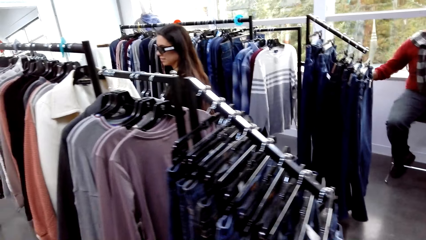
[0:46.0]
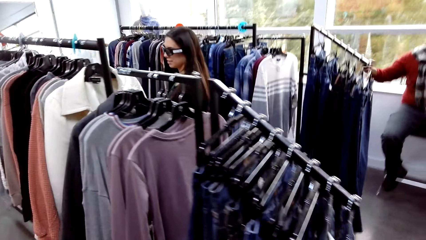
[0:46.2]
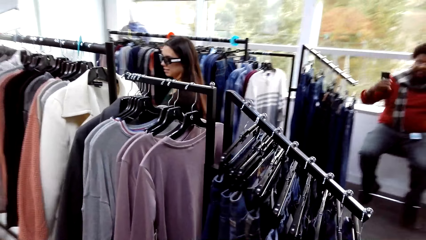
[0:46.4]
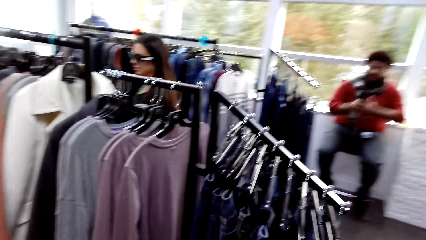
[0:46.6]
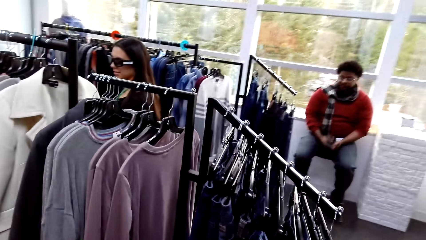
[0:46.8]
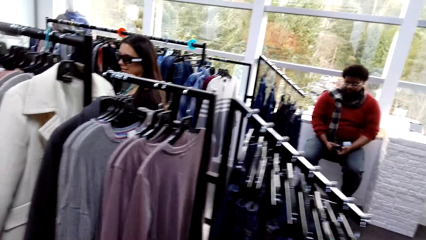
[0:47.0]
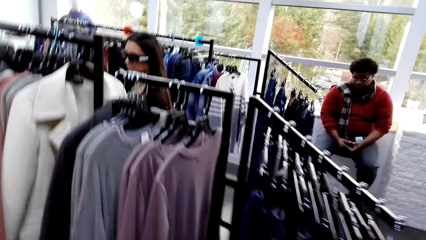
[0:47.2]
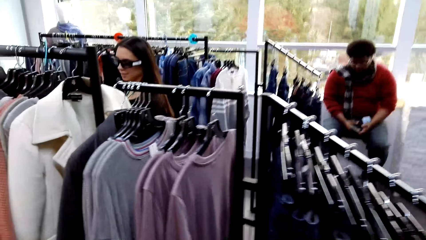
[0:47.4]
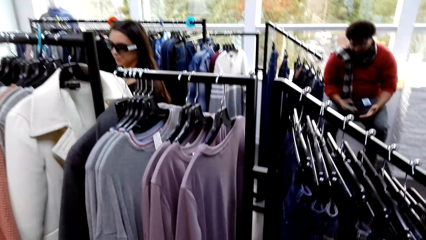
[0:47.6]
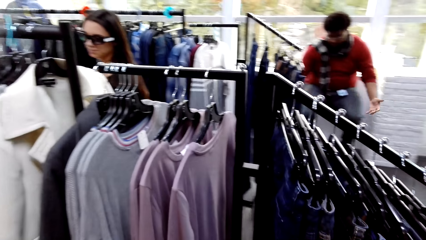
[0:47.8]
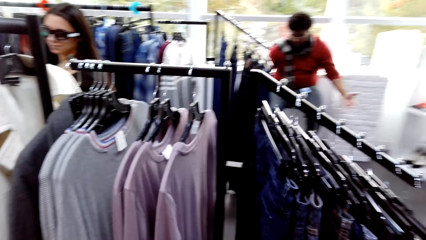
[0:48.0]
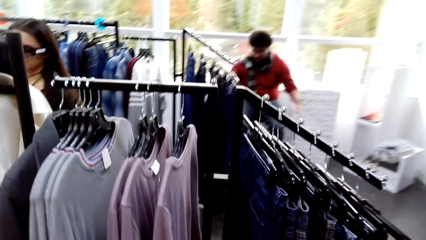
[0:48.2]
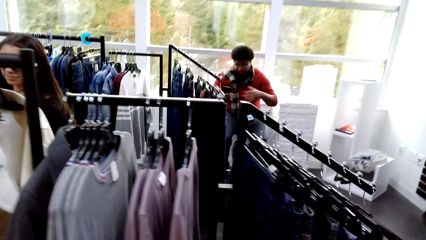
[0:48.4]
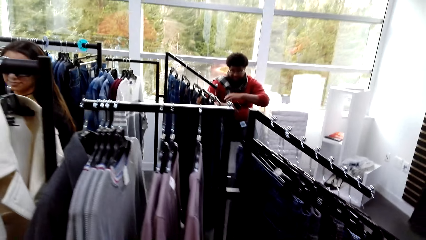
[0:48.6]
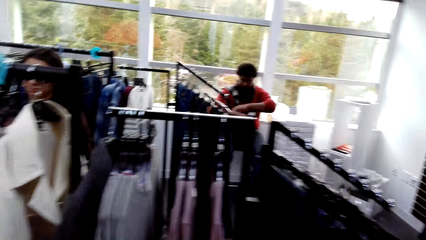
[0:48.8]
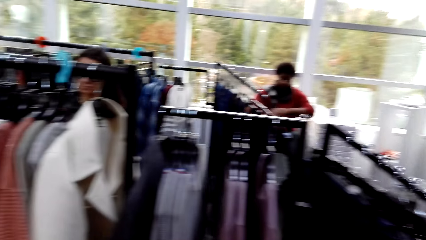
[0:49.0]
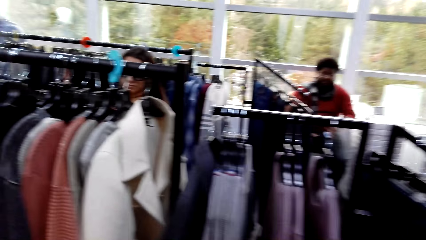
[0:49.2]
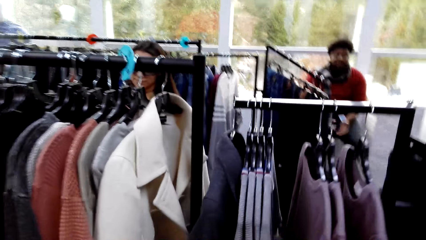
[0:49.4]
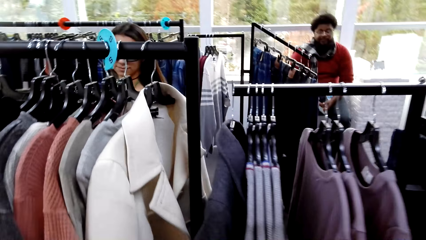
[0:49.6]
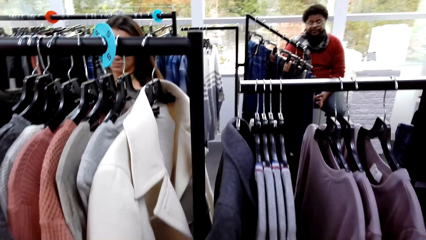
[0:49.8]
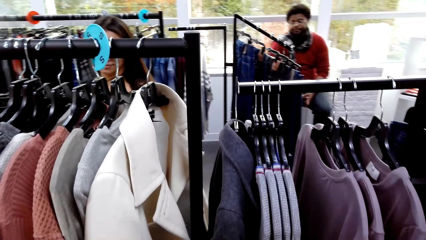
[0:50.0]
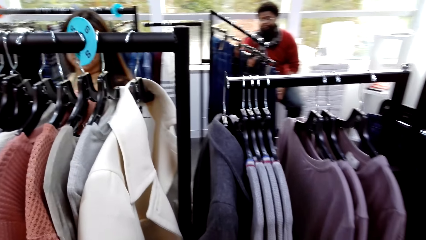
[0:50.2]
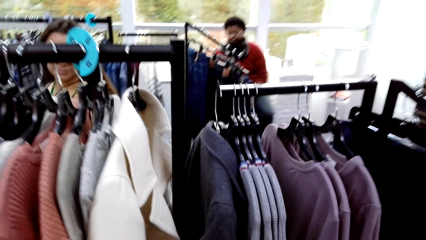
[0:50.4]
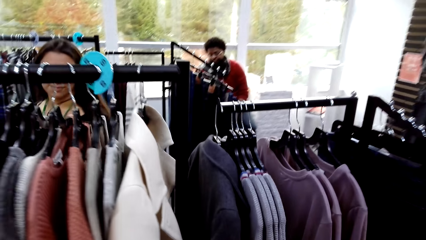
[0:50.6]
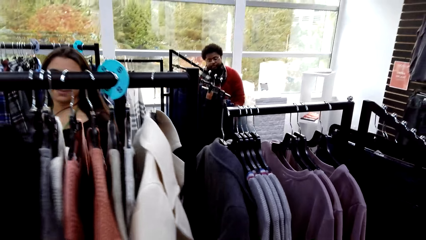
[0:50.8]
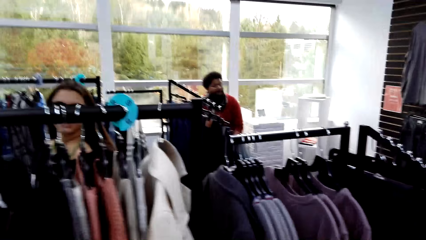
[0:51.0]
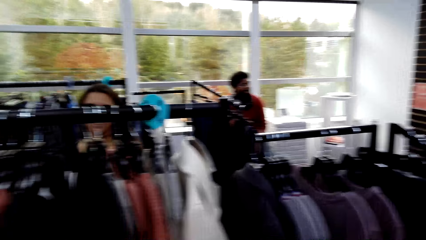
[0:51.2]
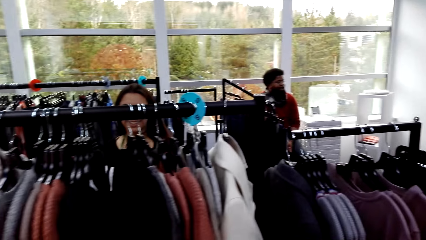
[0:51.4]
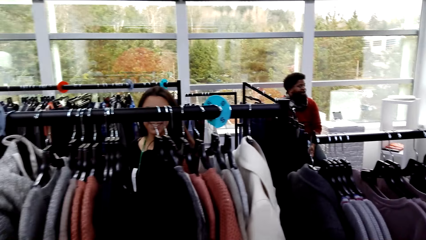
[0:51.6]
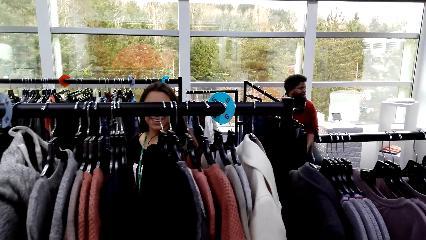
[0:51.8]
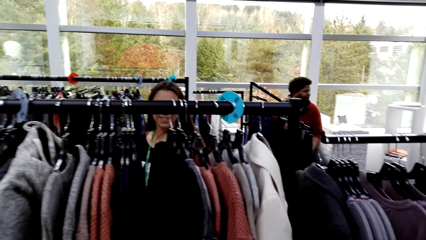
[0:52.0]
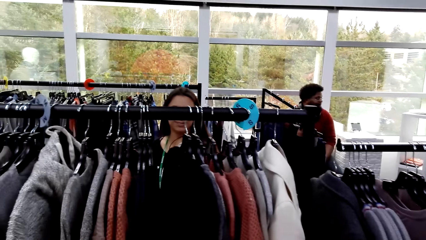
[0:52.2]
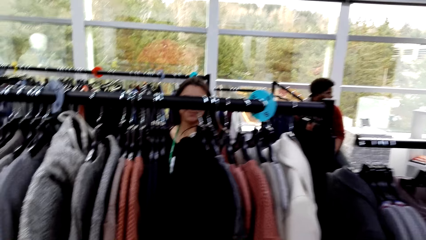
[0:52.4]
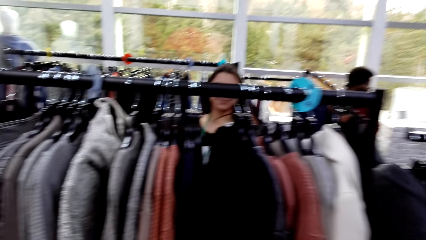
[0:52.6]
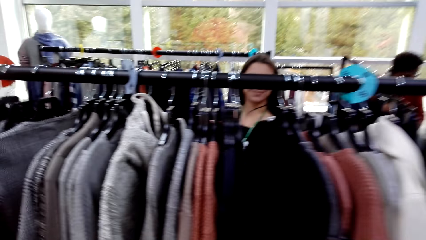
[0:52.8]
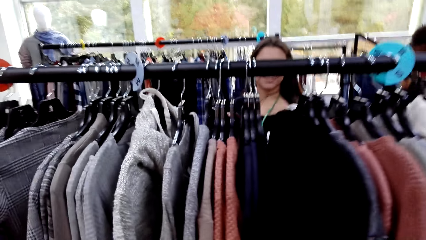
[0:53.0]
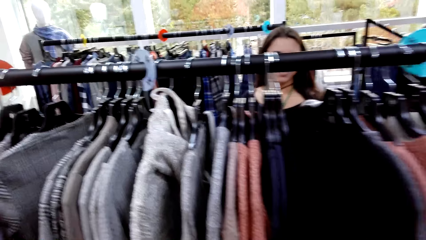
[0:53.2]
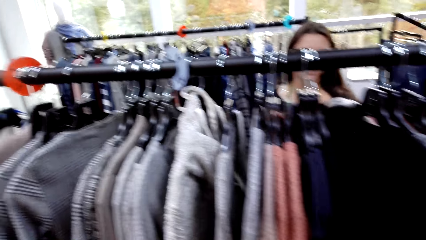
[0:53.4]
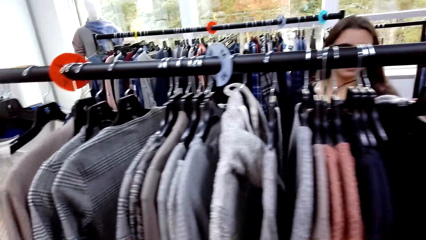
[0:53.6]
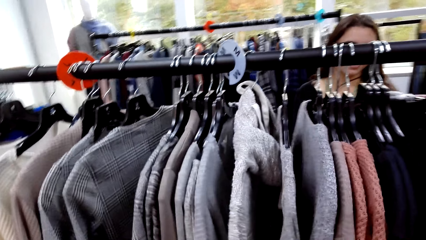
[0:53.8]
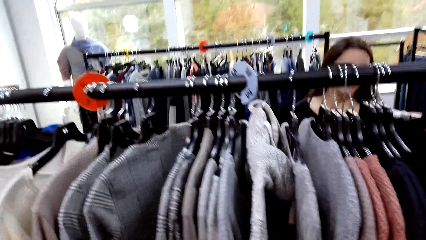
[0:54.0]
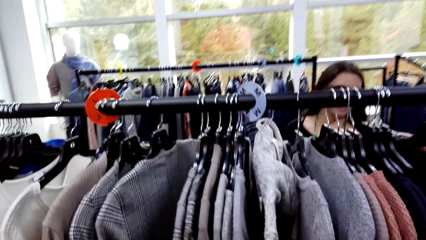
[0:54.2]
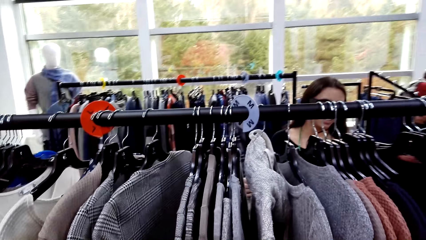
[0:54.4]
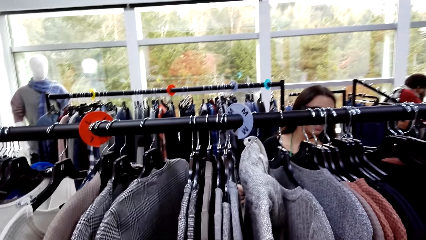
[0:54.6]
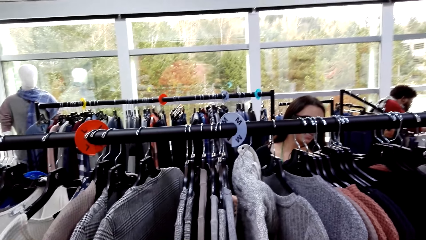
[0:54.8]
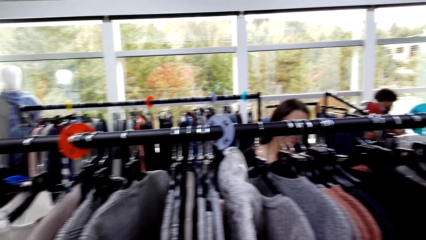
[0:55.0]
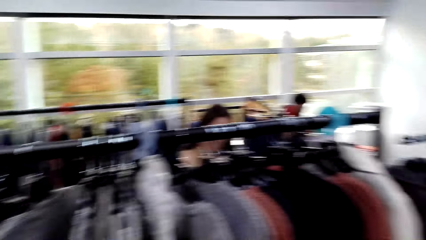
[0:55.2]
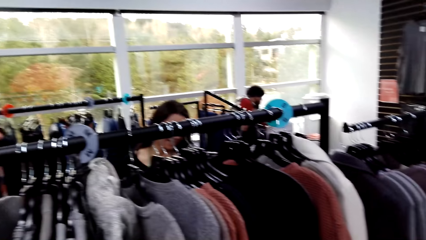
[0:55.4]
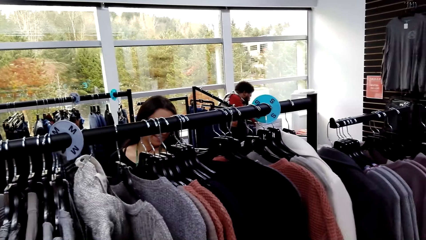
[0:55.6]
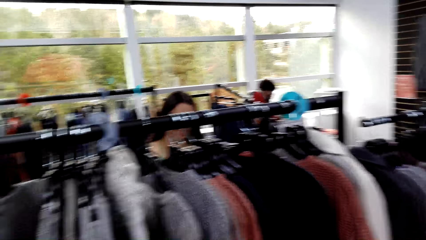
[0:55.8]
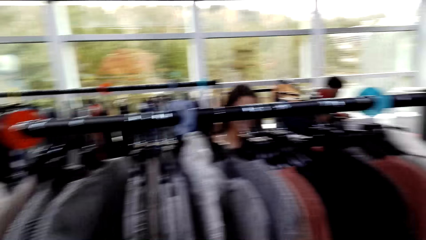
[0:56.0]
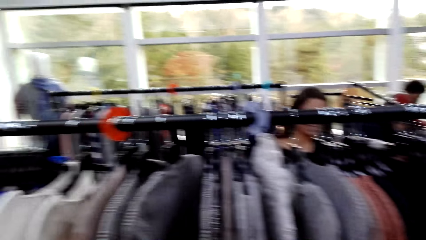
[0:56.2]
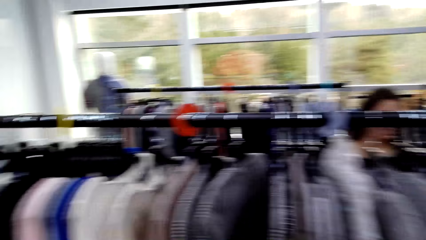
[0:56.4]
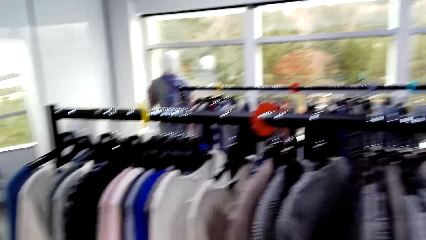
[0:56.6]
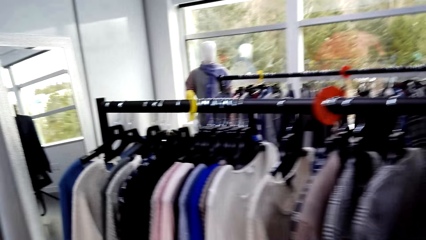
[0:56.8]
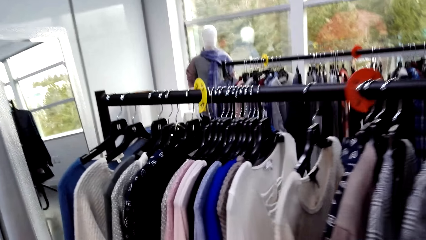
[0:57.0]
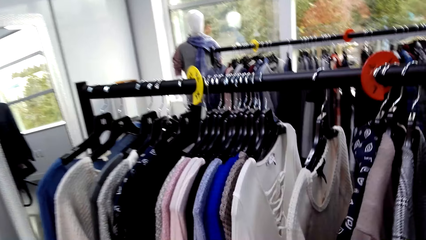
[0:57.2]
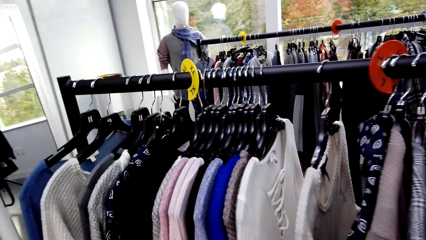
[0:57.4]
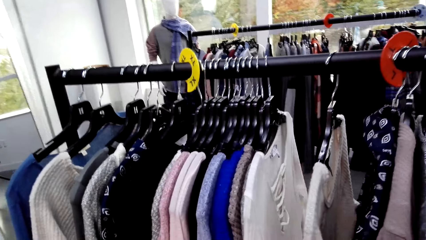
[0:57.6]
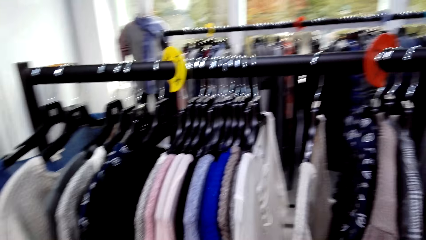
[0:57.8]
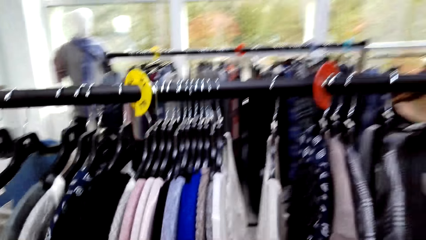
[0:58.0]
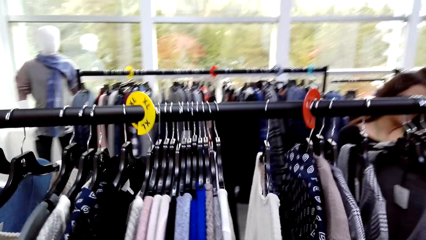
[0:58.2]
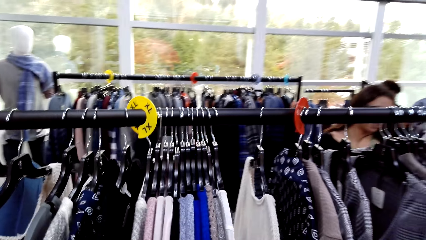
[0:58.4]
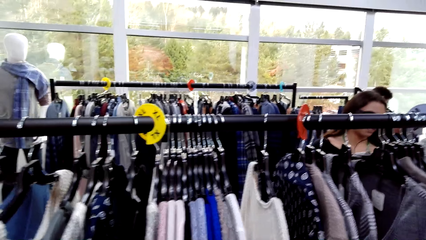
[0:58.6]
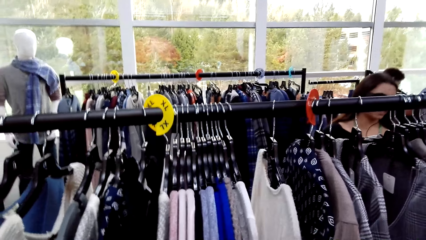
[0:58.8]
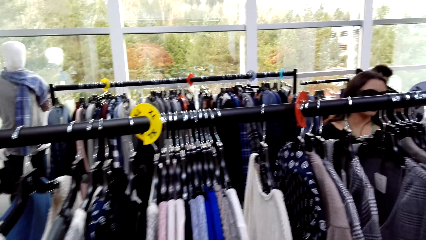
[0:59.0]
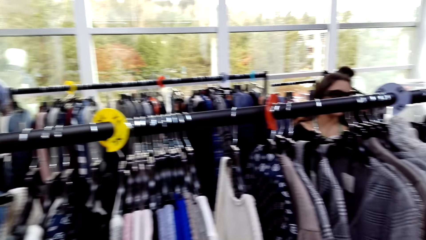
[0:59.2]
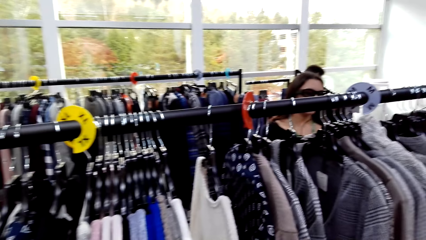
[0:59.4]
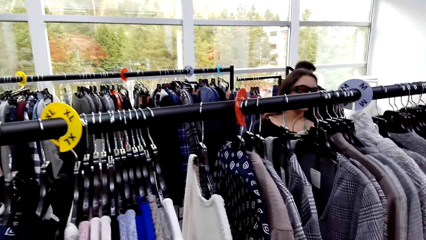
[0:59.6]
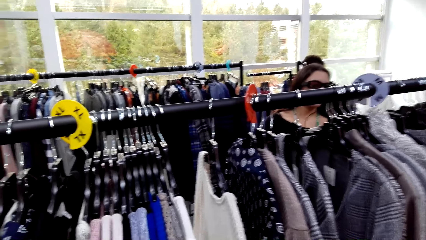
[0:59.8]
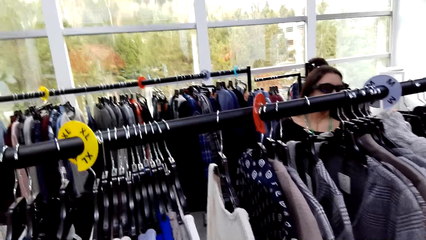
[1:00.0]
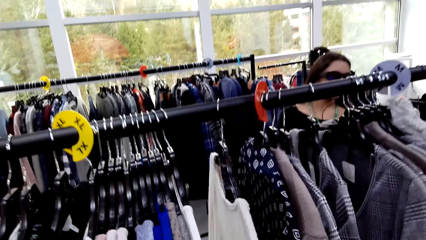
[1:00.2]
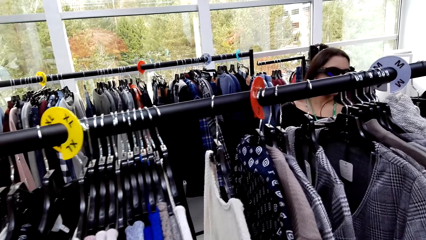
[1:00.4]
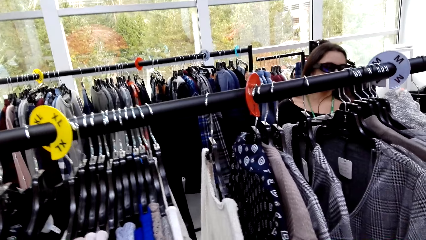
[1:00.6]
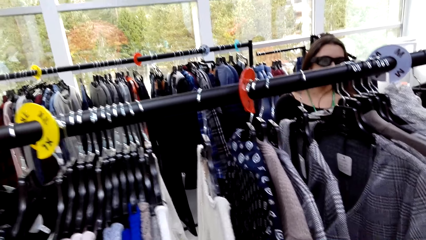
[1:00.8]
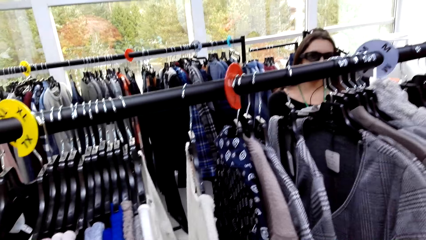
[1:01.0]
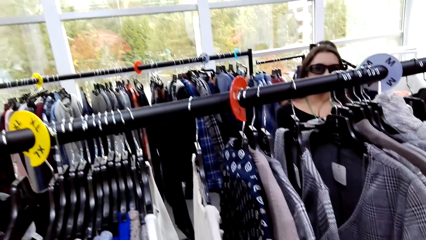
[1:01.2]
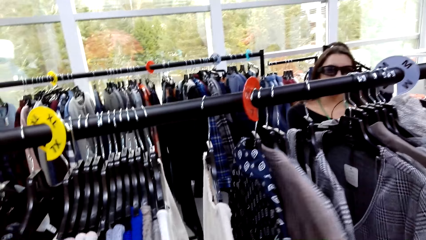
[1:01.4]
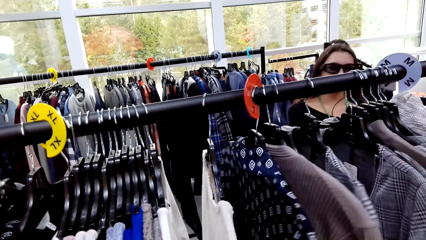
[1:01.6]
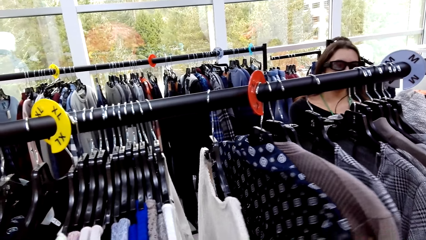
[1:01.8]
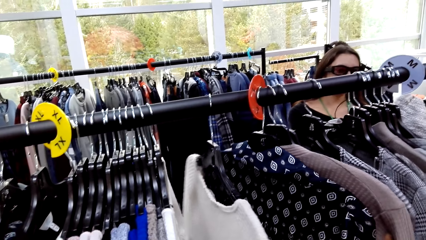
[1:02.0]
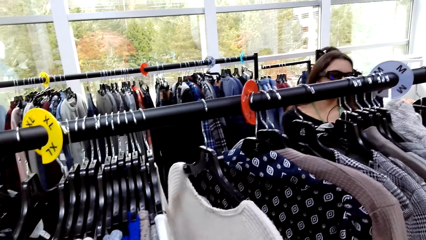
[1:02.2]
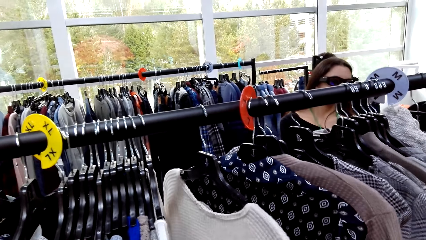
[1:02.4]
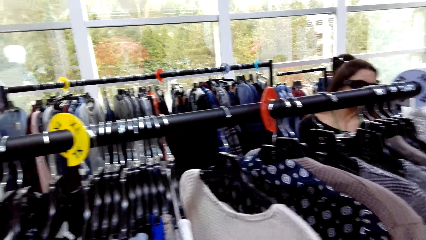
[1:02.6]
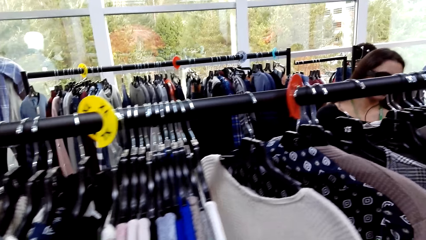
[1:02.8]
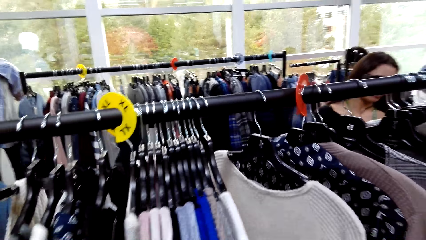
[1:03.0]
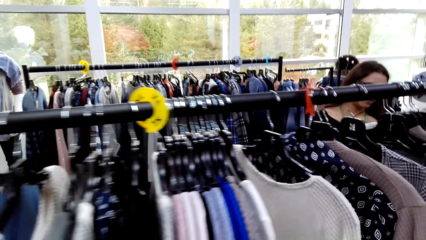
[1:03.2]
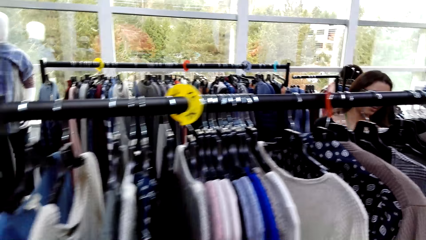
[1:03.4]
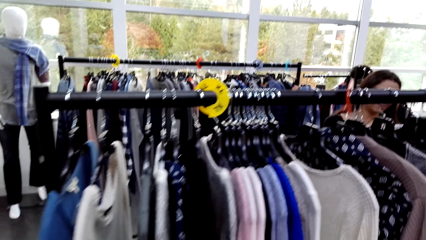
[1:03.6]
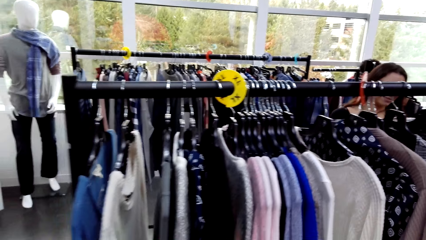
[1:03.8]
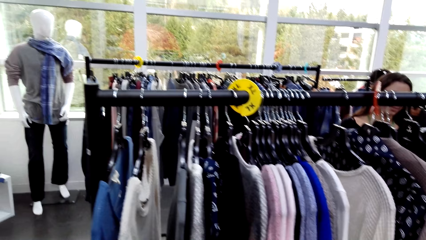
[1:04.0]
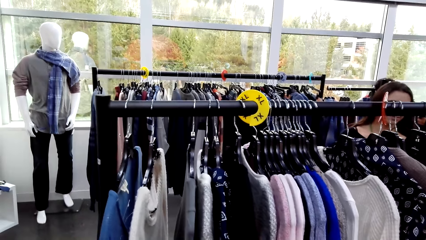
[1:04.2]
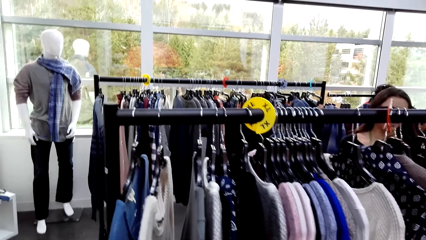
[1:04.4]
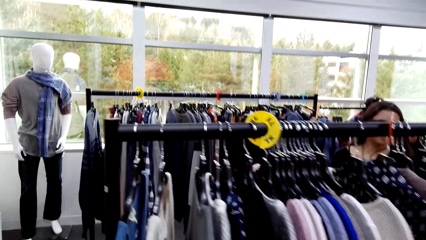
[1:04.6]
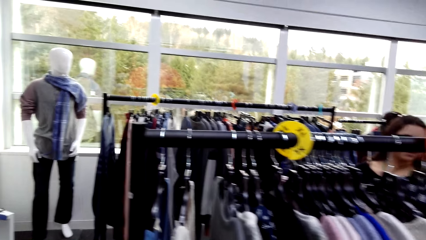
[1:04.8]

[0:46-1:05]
A person moves his hands. The camera wearer looks at the outfits on the hanger stand. They touch the outfits on the hanger stand.
